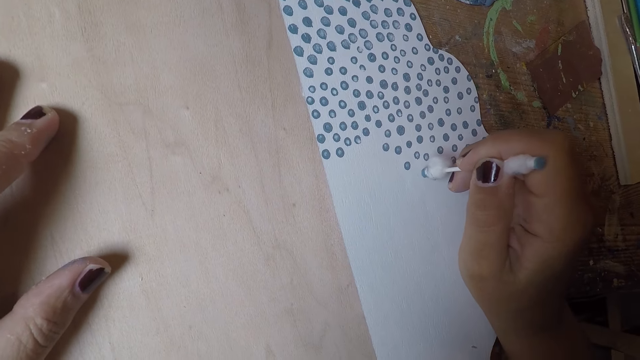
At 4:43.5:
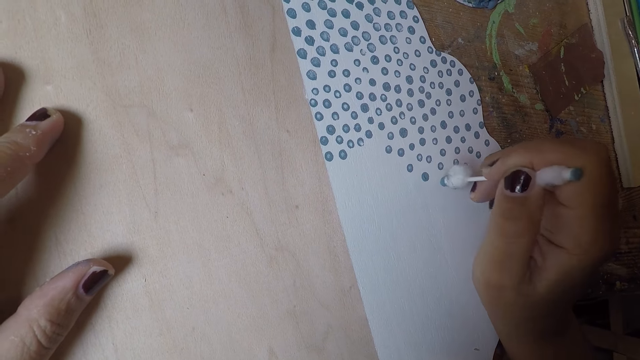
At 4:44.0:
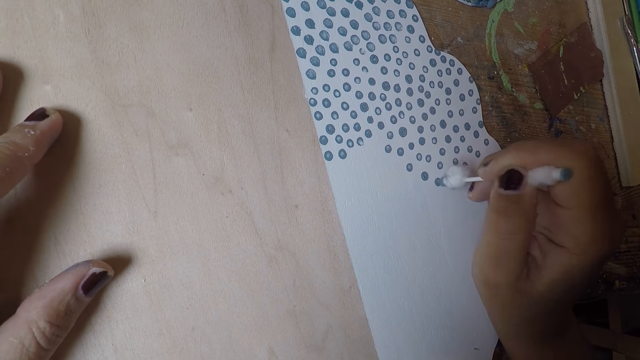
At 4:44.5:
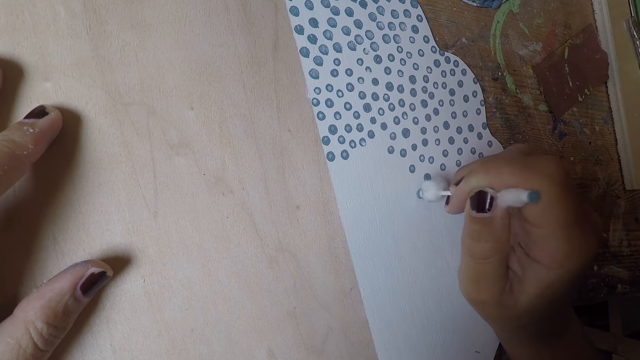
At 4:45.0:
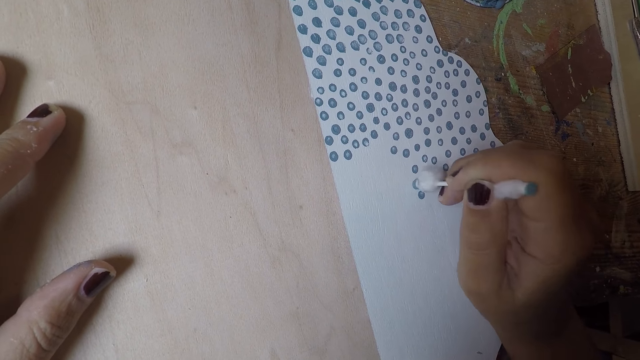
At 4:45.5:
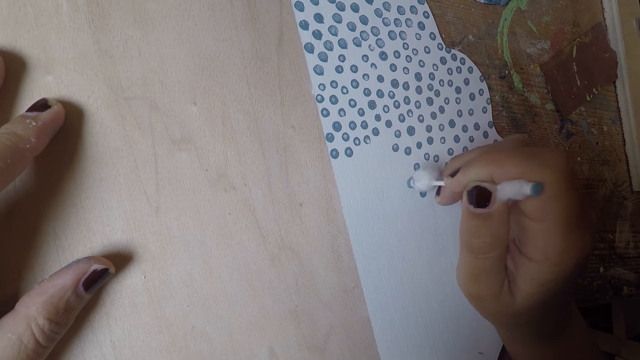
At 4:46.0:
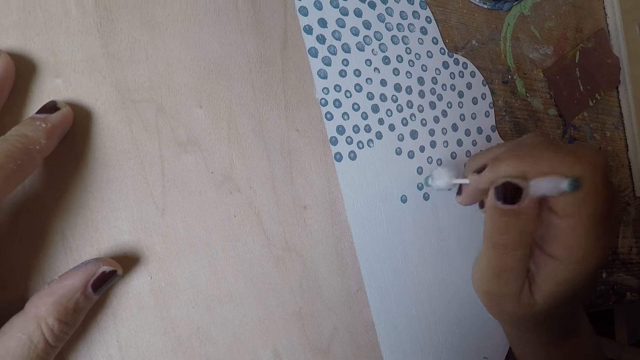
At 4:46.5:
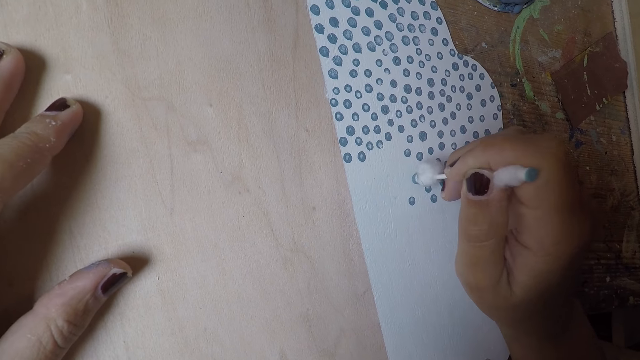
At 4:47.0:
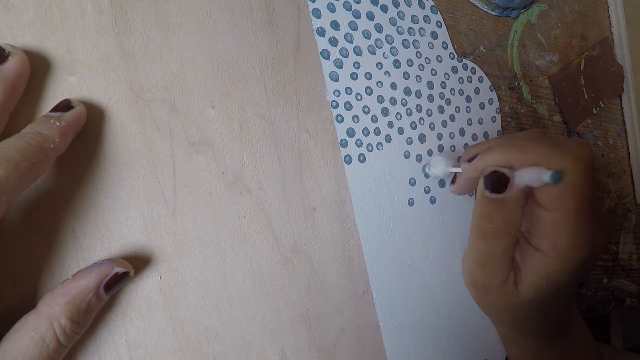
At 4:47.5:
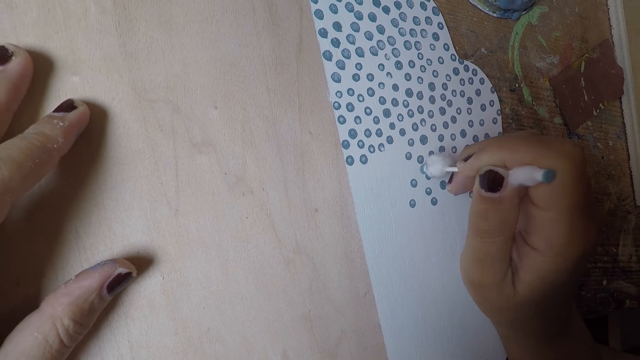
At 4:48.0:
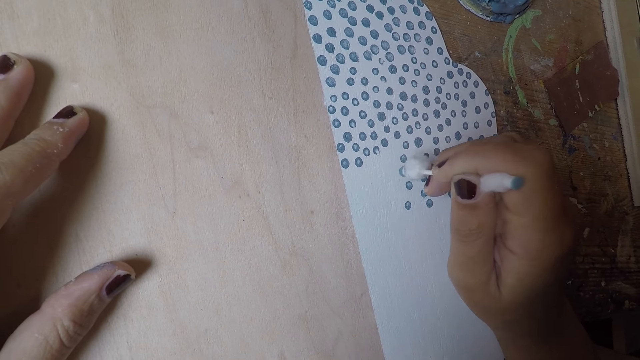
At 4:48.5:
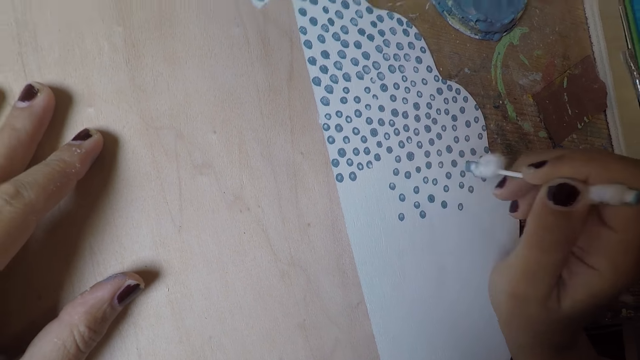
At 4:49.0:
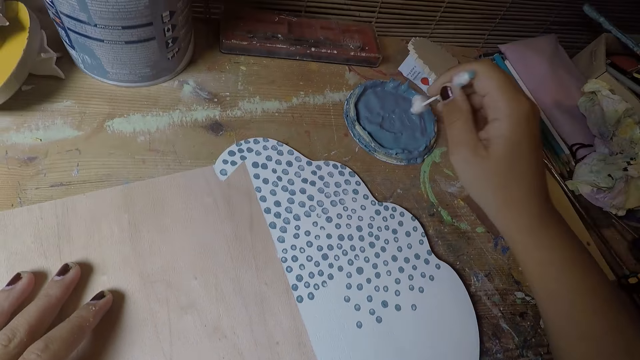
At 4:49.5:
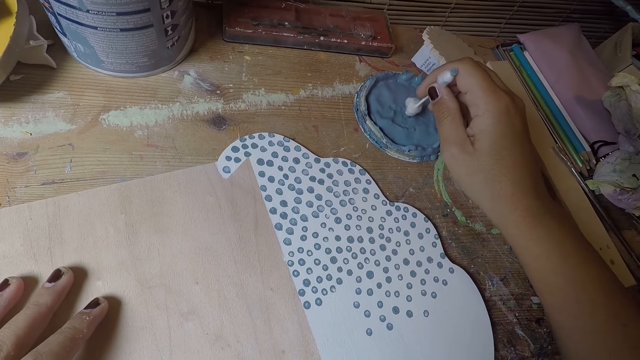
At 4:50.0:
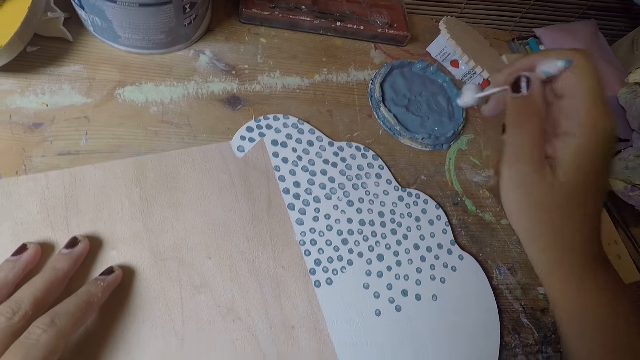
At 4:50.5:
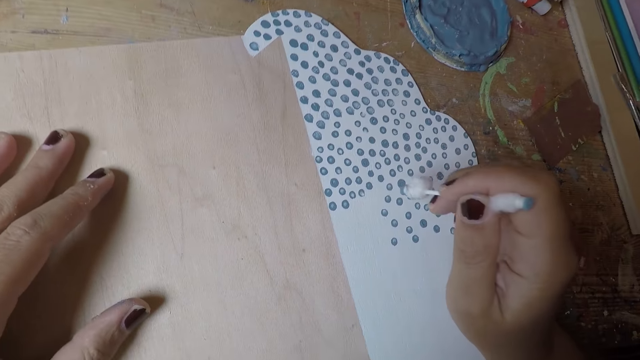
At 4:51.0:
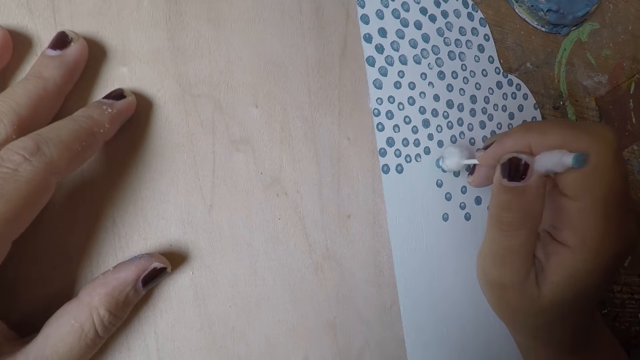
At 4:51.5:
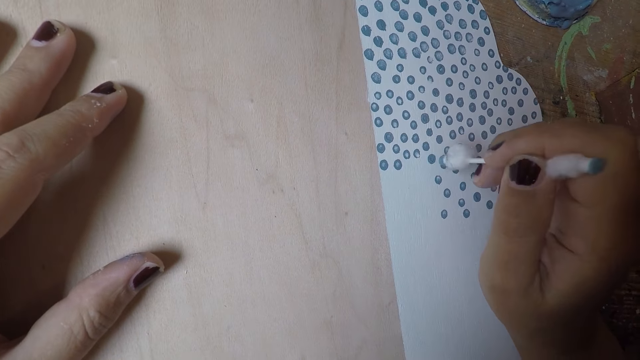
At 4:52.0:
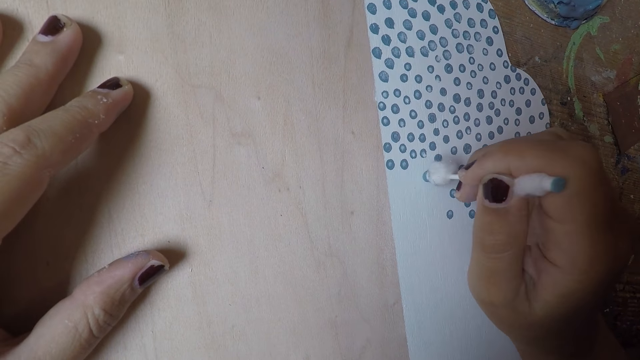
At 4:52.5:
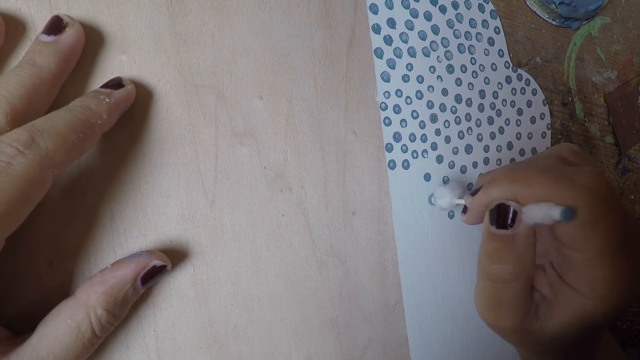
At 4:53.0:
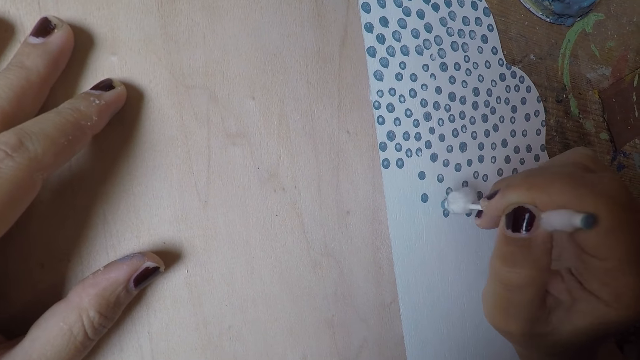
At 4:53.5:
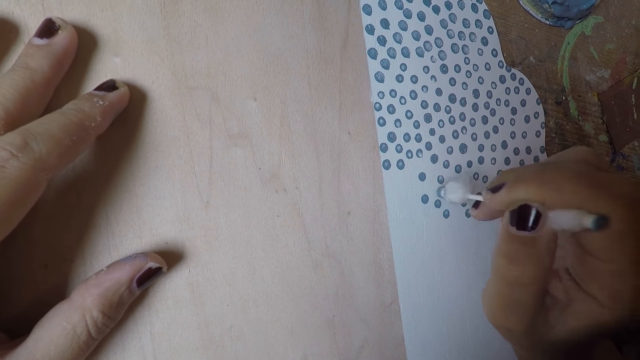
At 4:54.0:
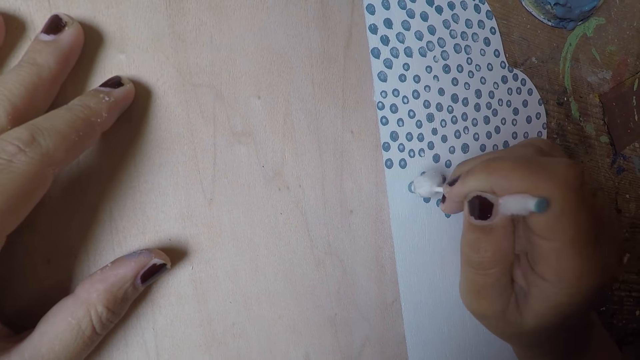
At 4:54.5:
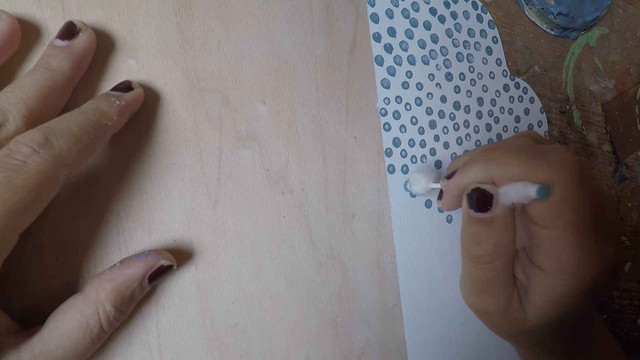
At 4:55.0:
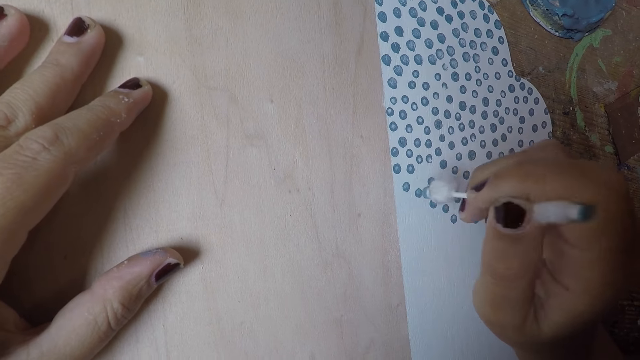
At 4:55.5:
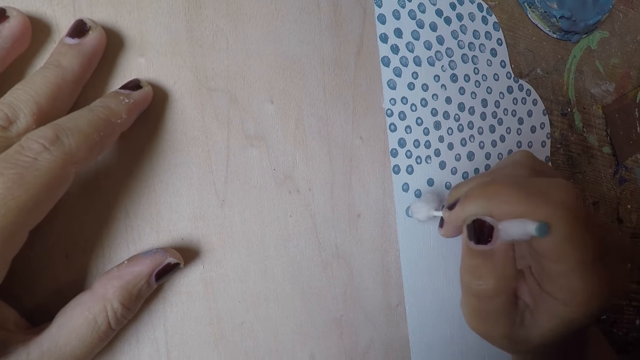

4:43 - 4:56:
The camera wearer takes paint from the paint cover on the table with the cotton bud in his right hand. He puts dots on the white paper with the cotton bud in his right hand.

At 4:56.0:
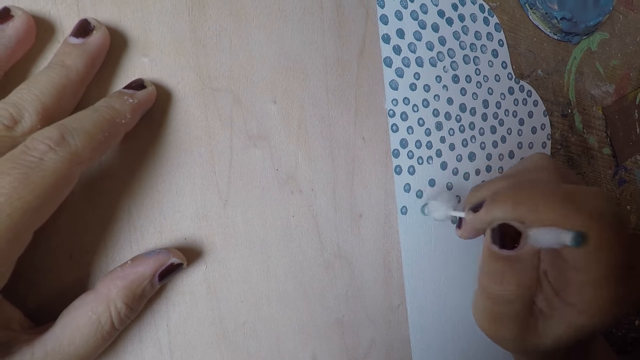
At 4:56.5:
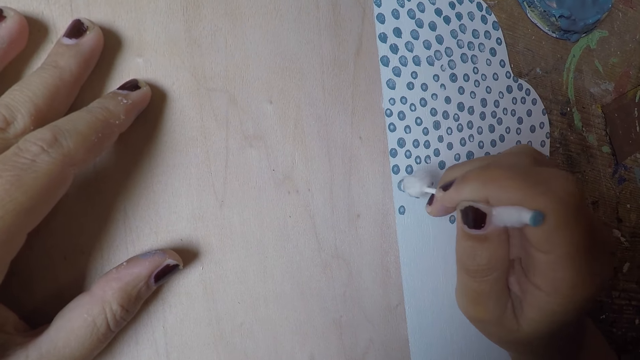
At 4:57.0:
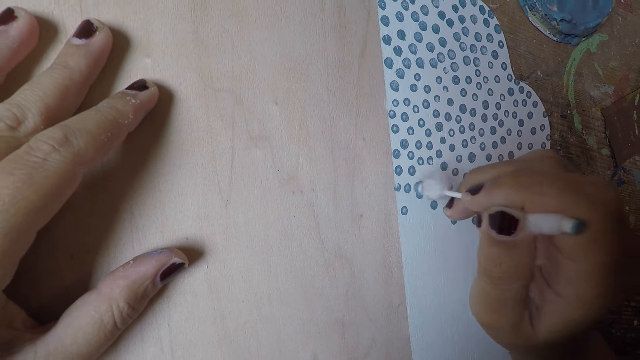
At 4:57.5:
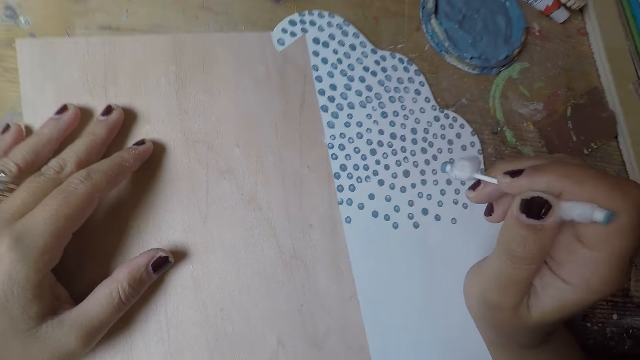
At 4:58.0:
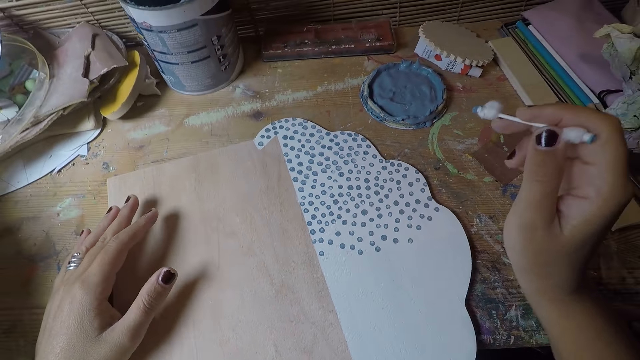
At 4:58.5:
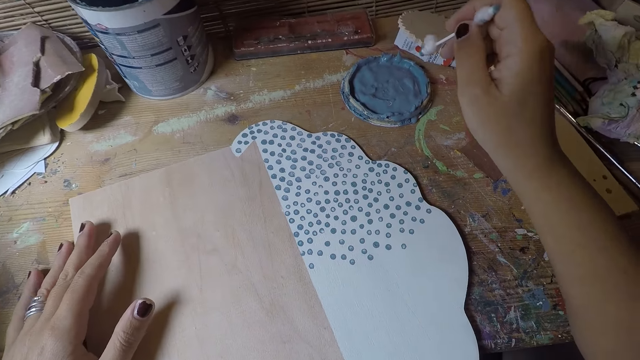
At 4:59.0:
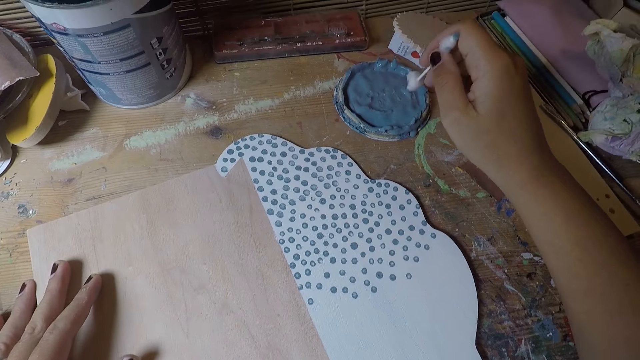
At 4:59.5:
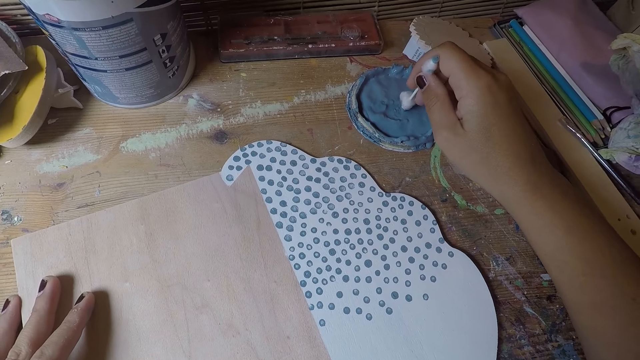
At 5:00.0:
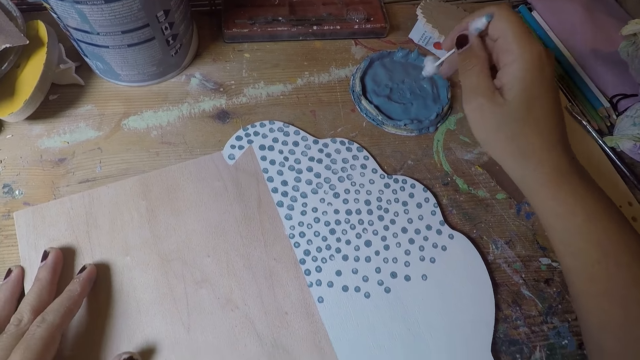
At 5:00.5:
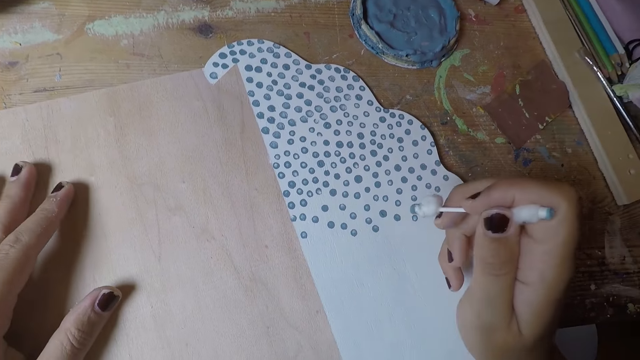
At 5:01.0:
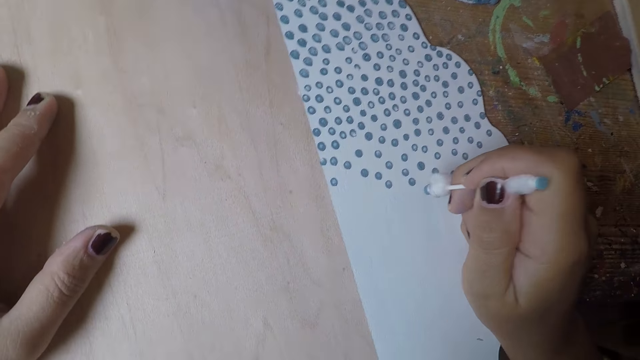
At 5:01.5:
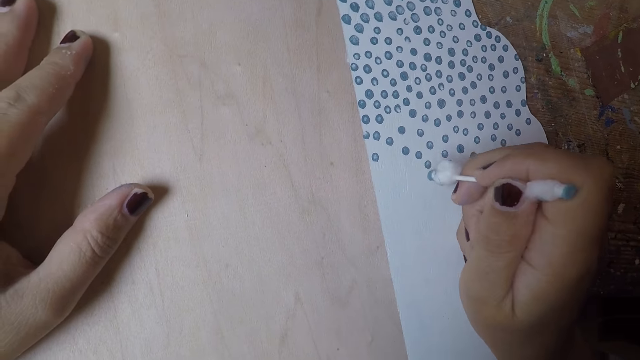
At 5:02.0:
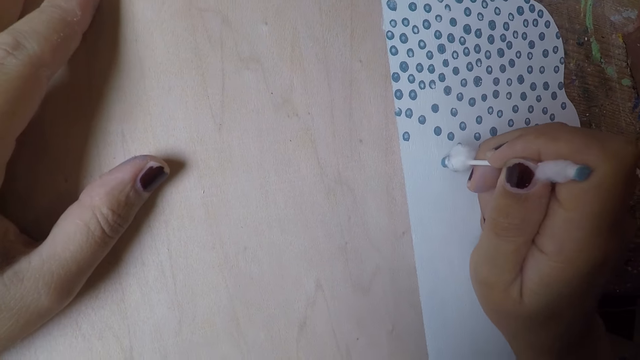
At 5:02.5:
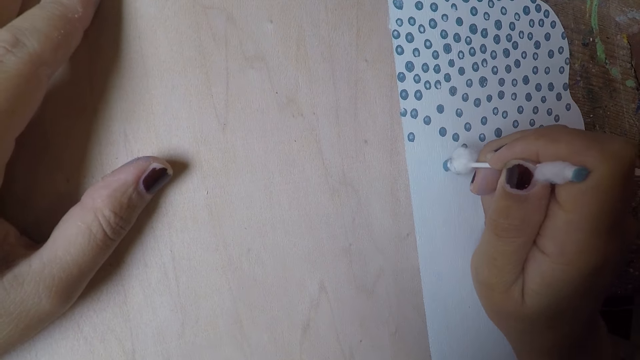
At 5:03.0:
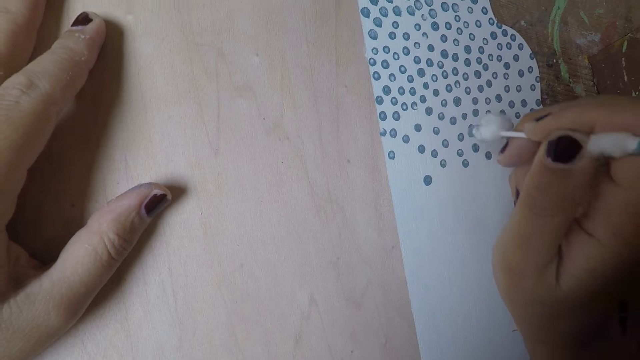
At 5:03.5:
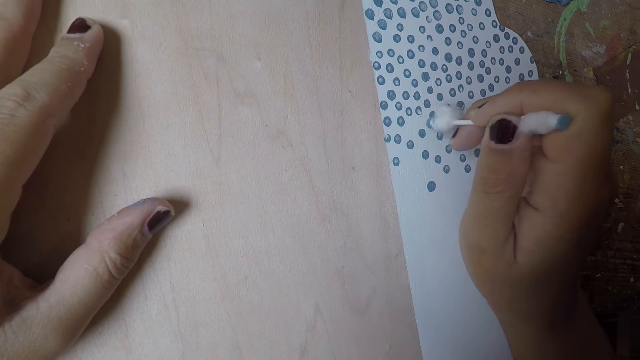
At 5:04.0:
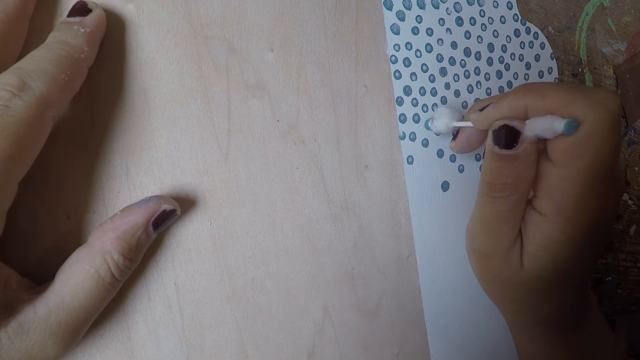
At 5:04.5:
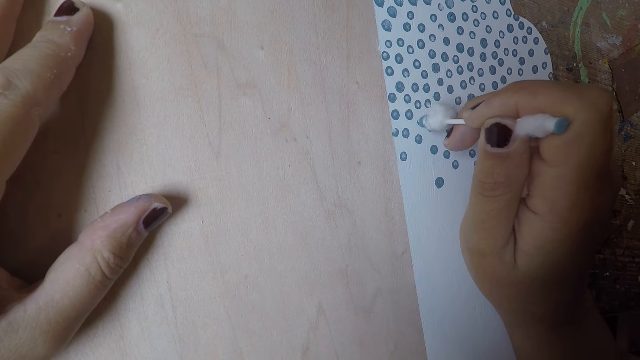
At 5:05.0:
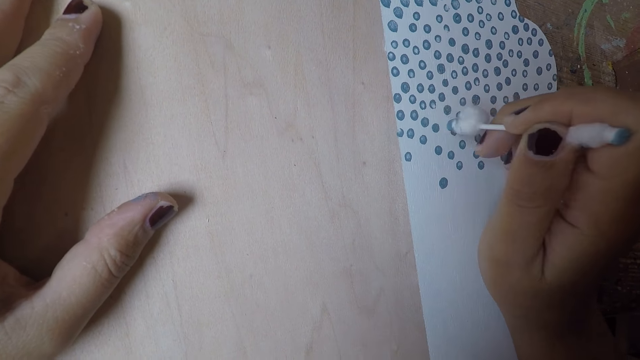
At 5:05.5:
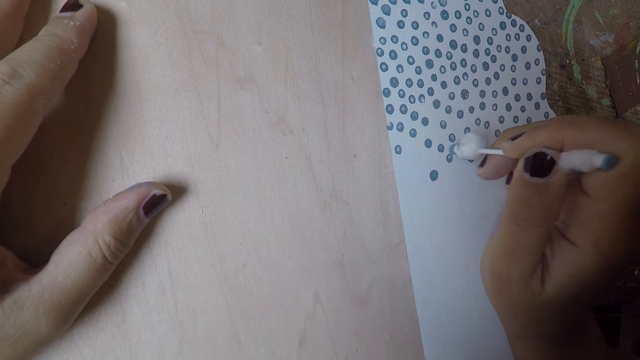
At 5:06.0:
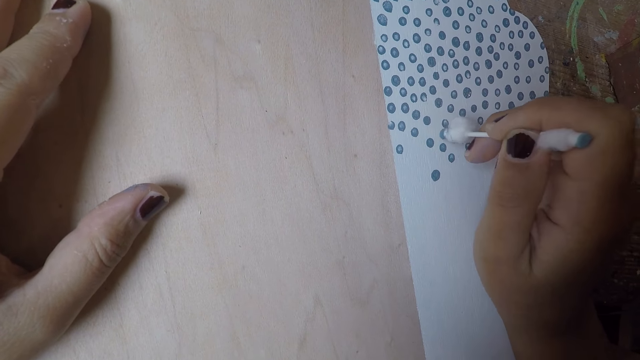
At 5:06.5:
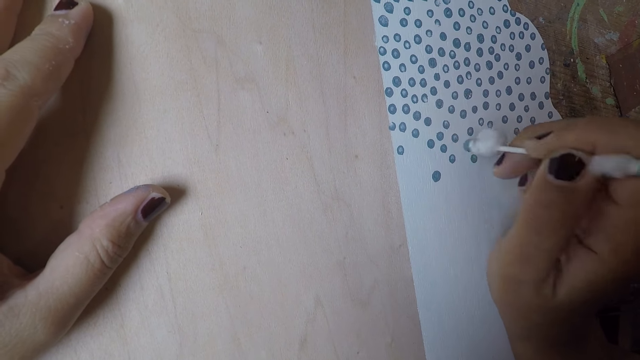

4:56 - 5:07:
The camera wearer takes paint from the paint cover on the table with the cotton bud in his right hand. He puts dots on the white paper with the cotton bud in his right hand.
